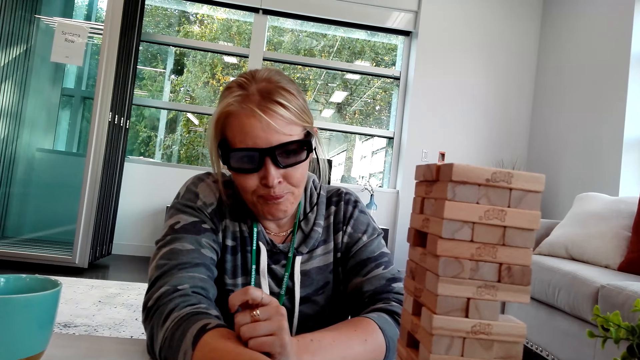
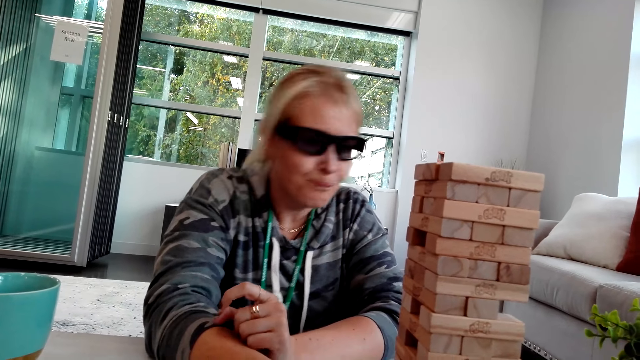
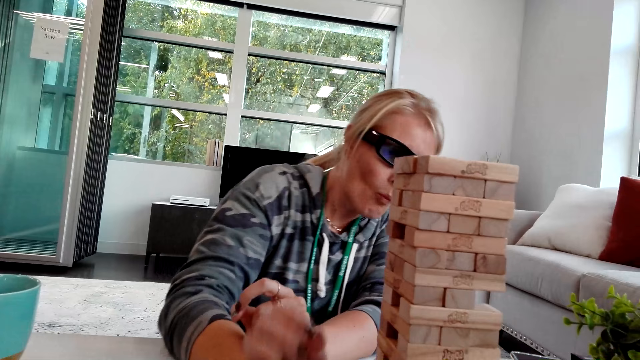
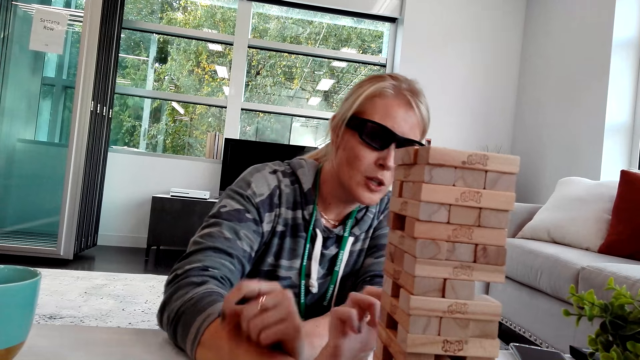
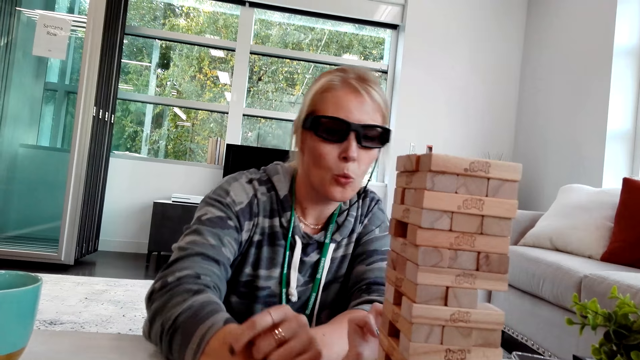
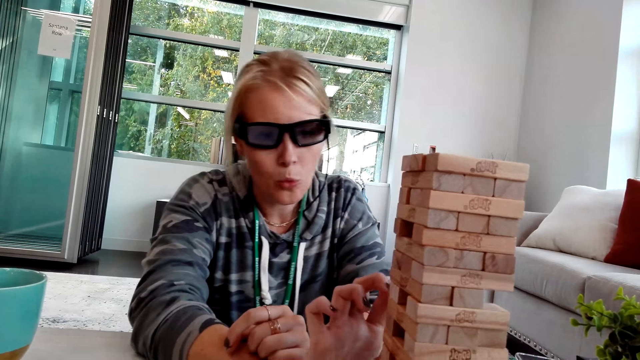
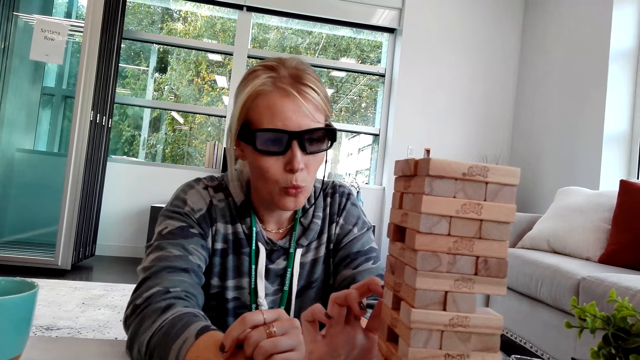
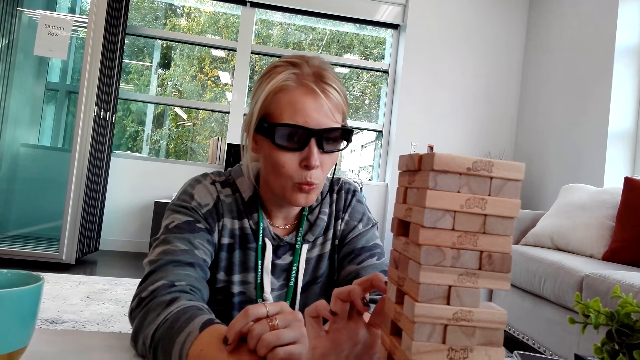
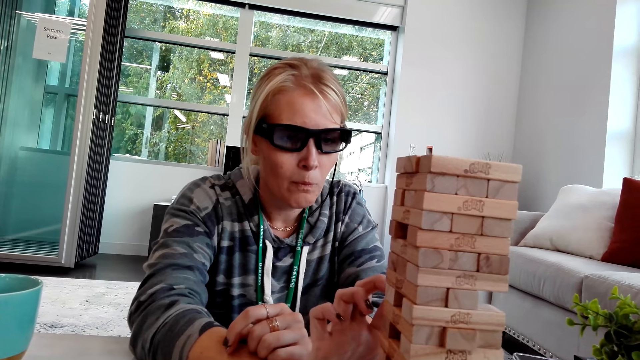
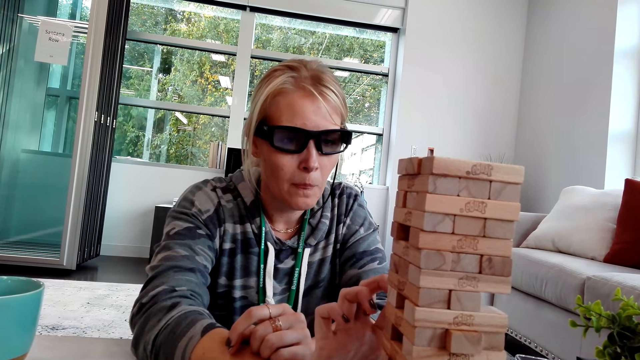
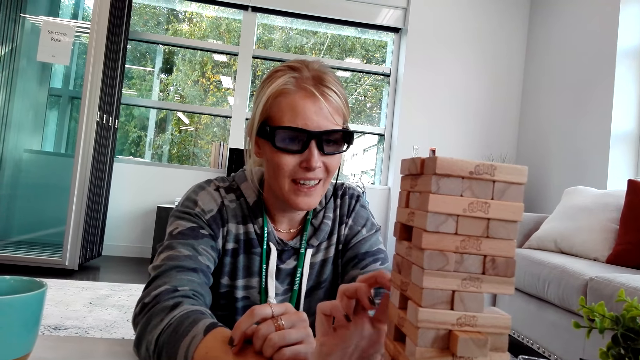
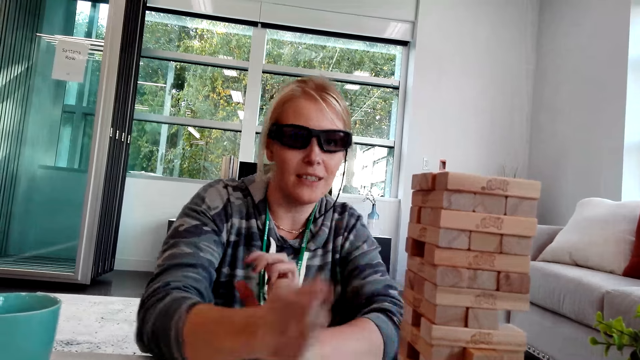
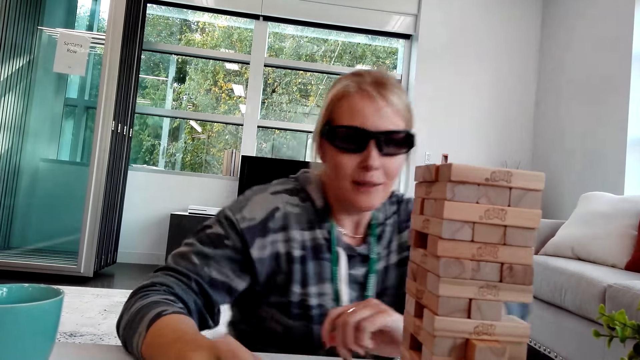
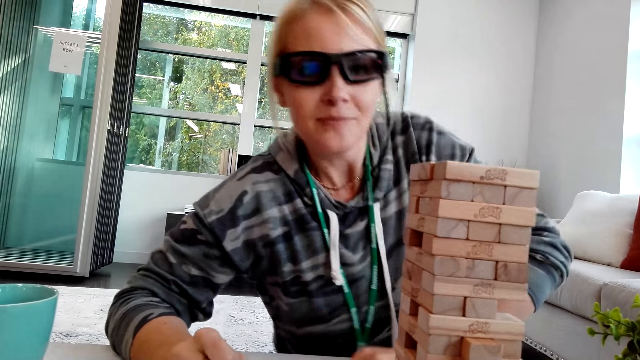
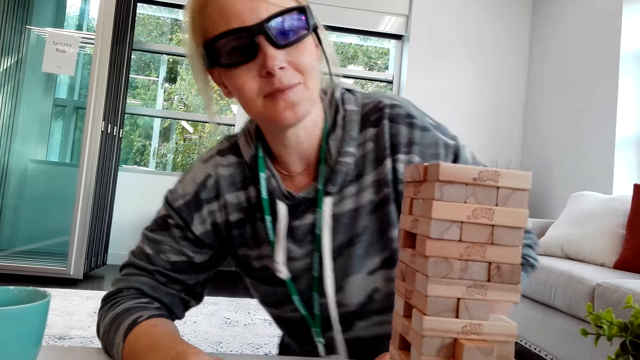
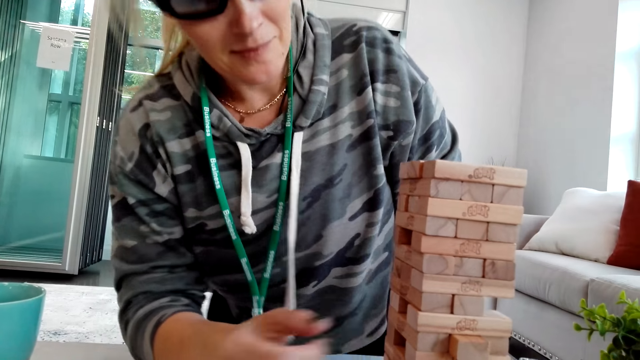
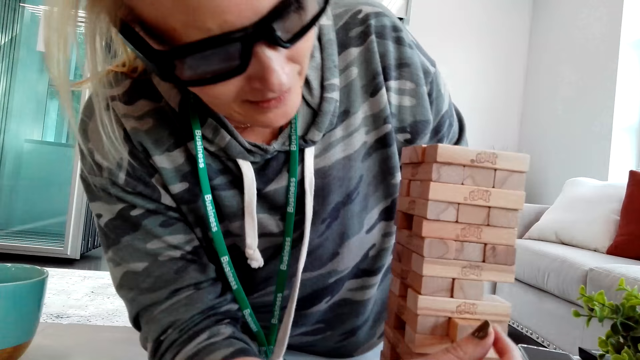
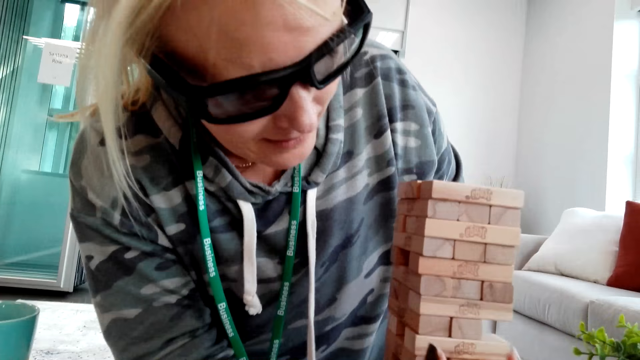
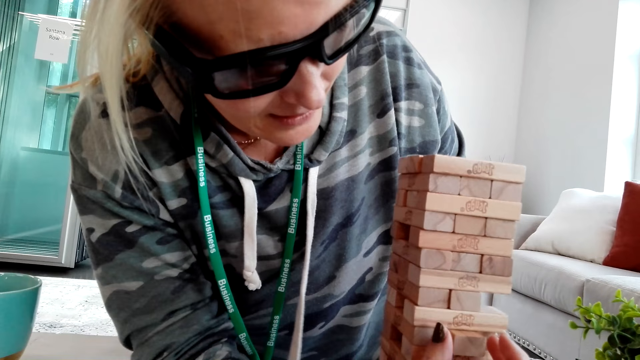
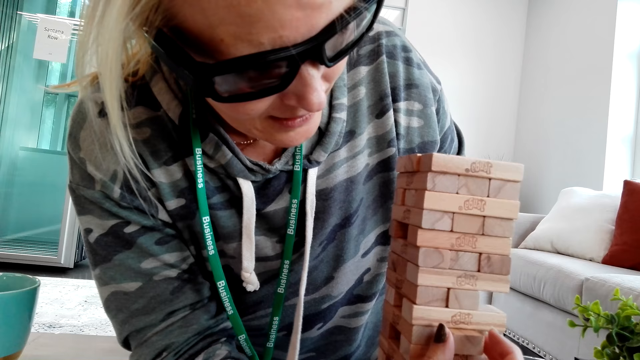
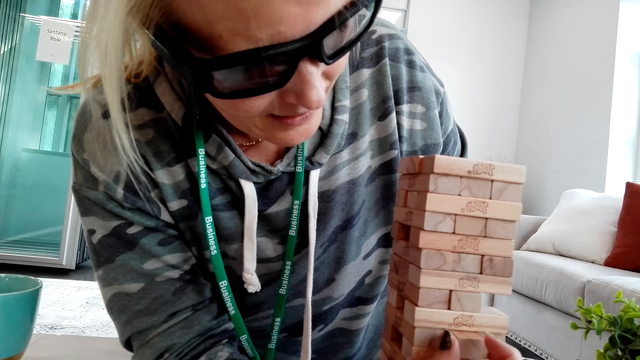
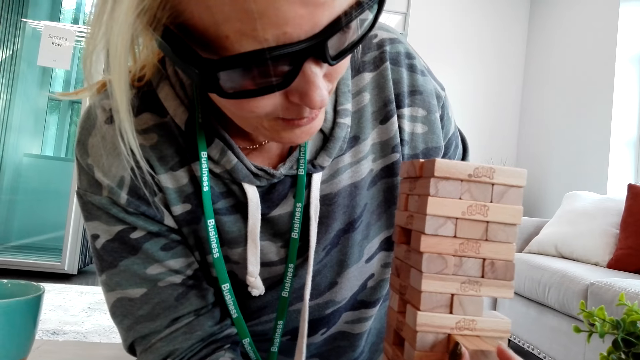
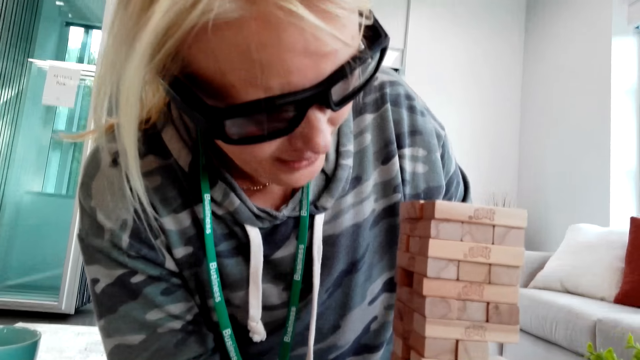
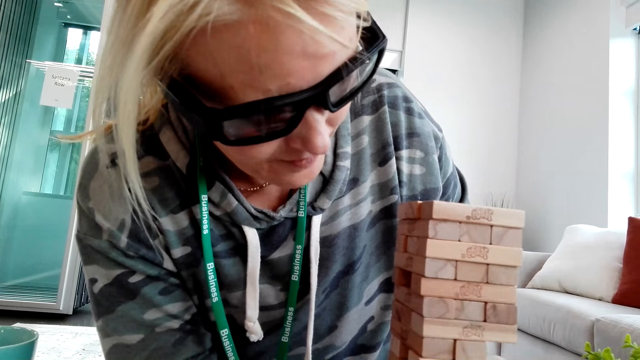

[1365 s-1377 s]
A person looks at pieces of wood and holds the pieces of wood. The person touches something. The person moves a hand from the pieces of wood and stands up. The person holds the wood and sits down.

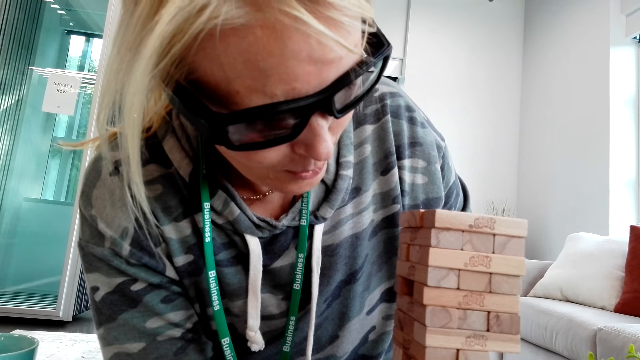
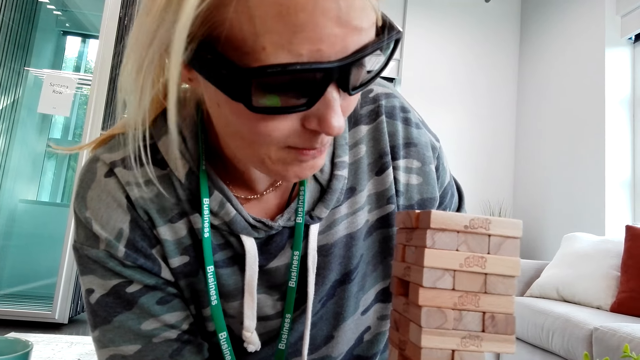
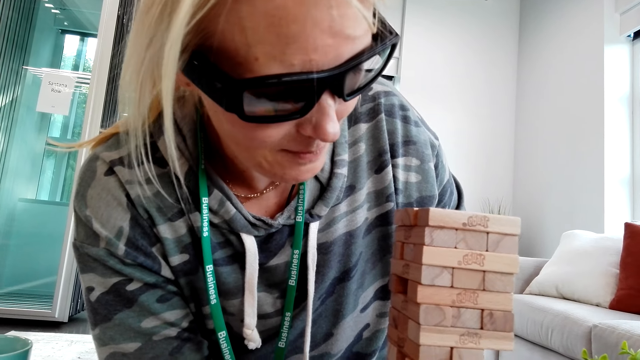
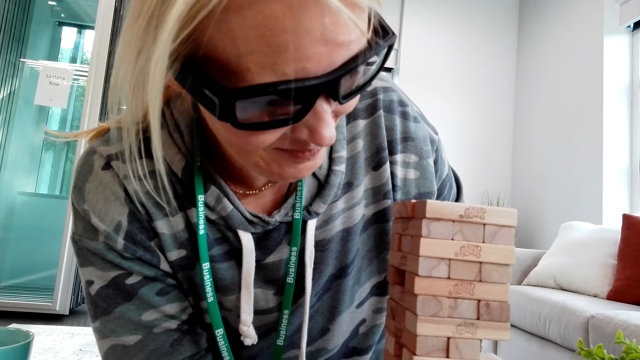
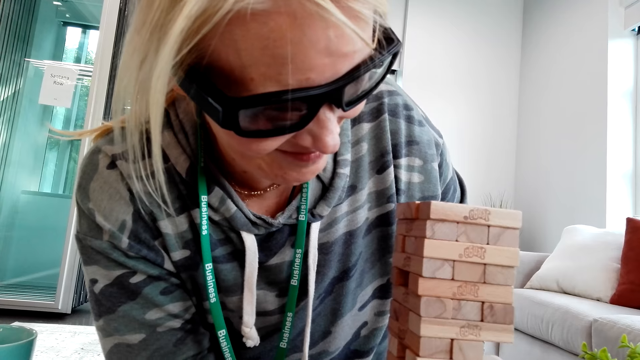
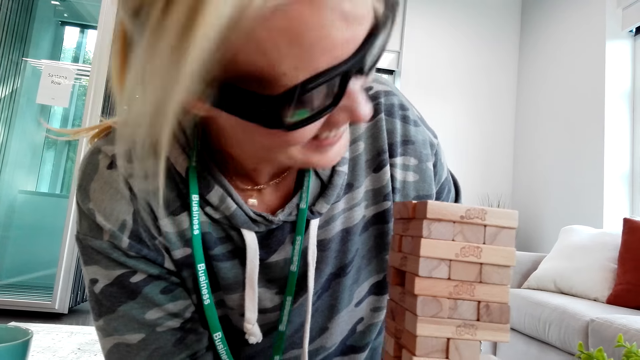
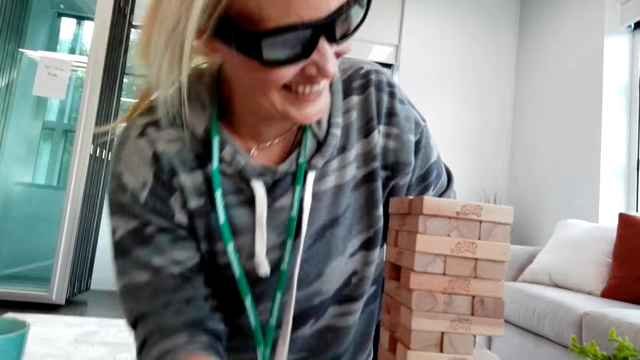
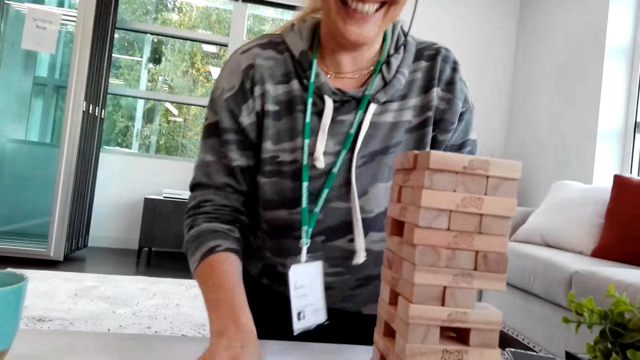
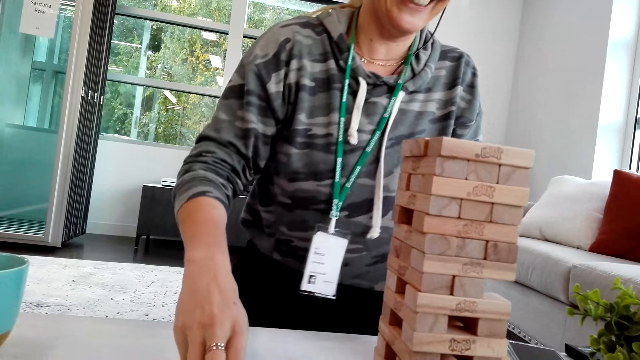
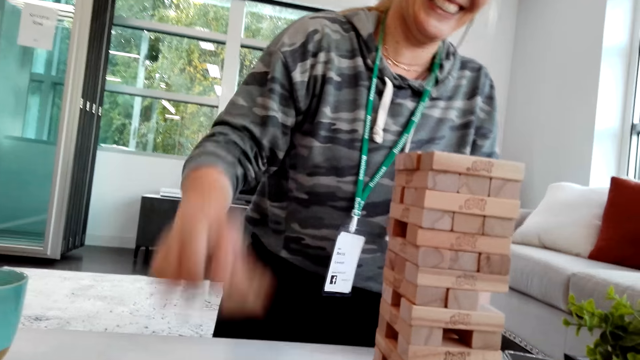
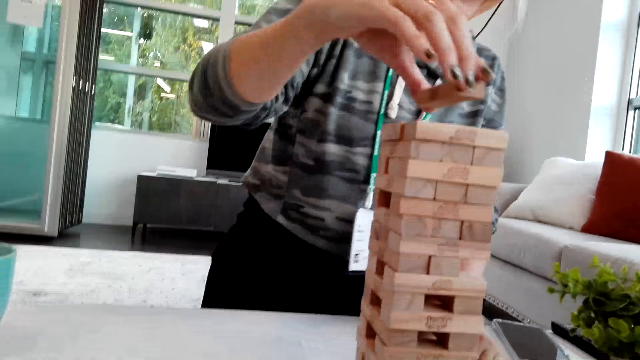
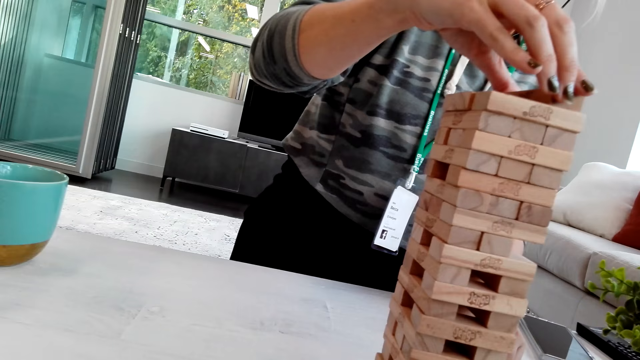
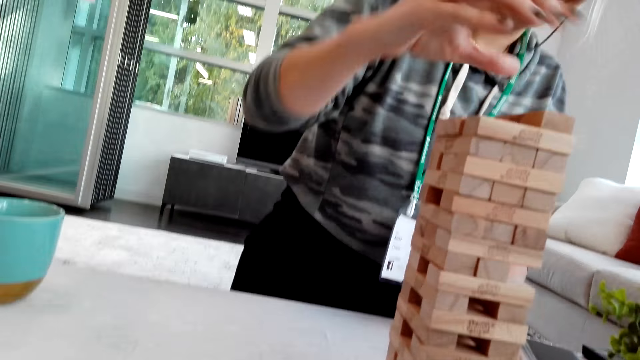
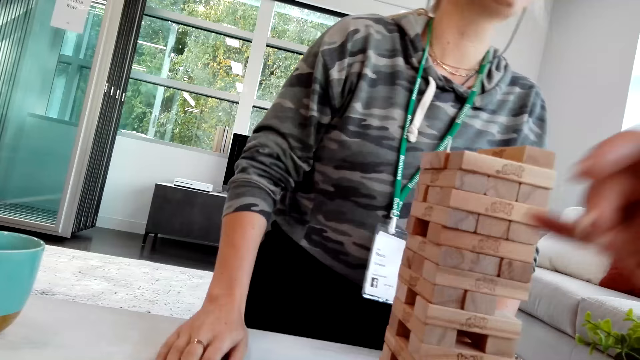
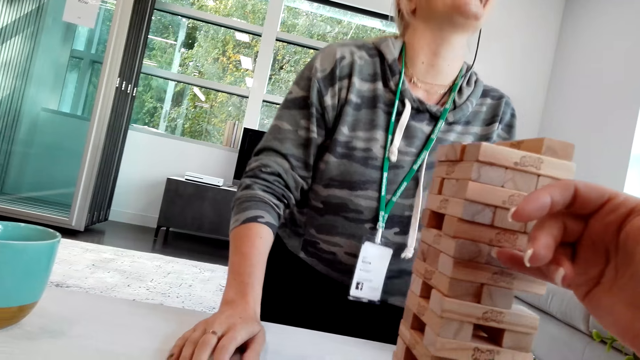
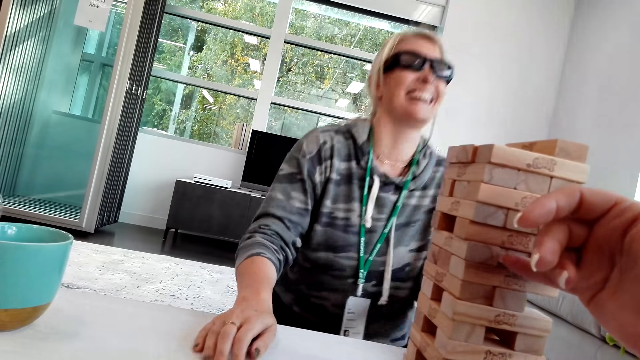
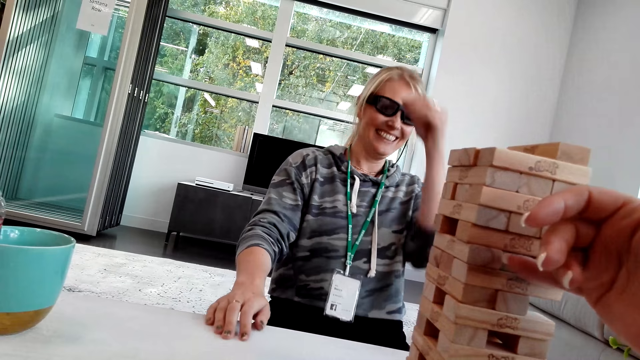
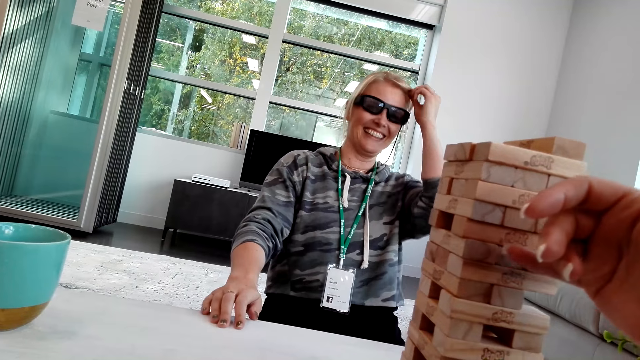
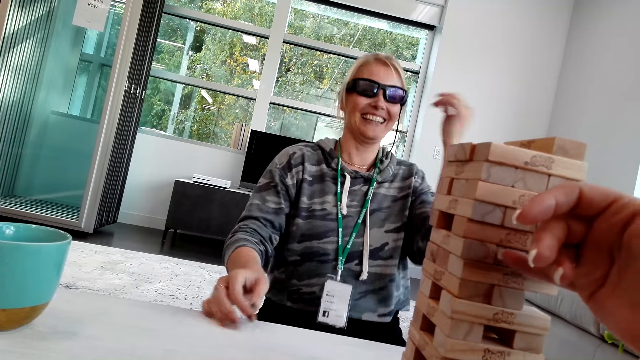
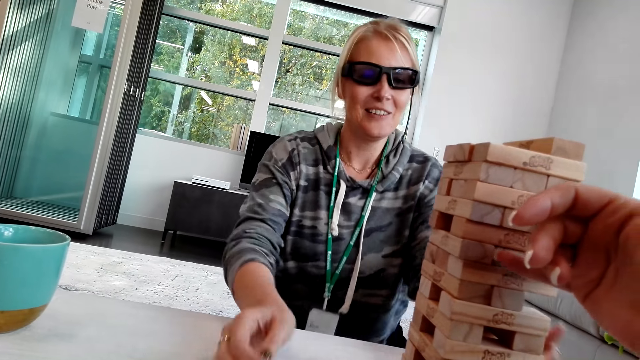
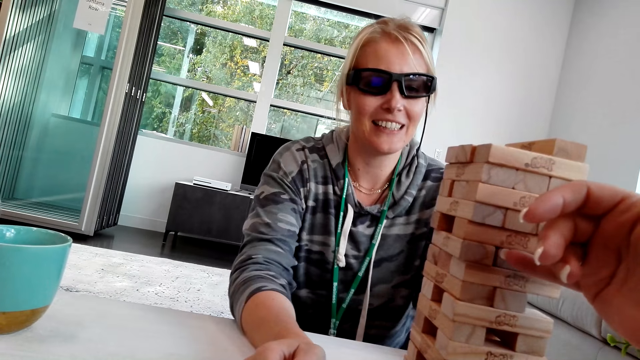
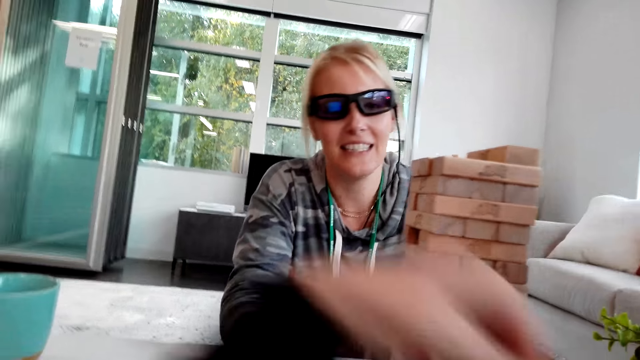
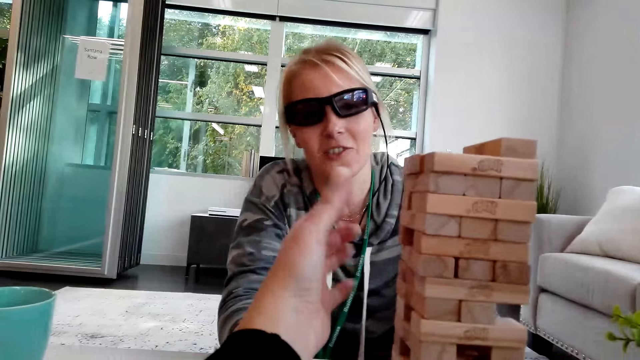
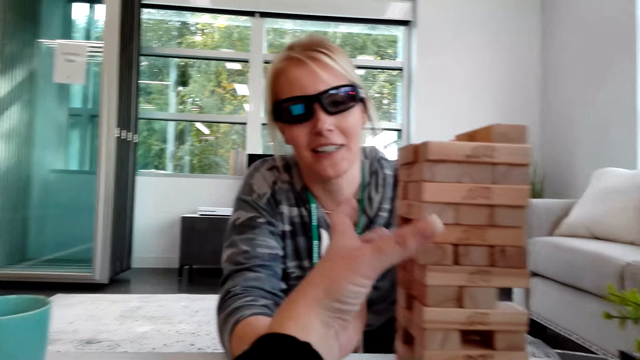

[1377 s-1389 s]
A person interacts with the camera wearer. The person stares on the wood, moves, and places wood on wood. The camera wearer places a finger on the pieces of wood. The person sits down. The camera wearer points at something. The person moves a hand on the hair. The camera wearer moves a finger on the pieces of wood, moves the left hand, and holds the pieces of wood.
